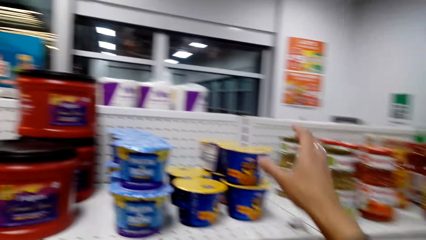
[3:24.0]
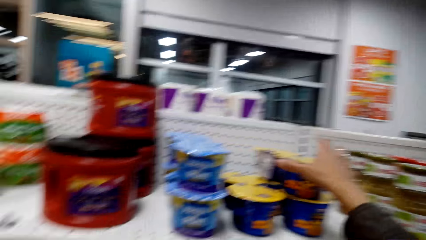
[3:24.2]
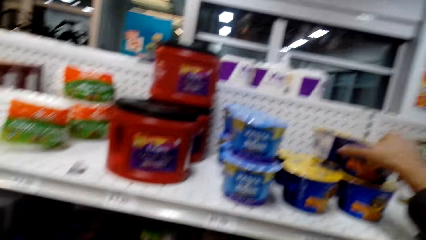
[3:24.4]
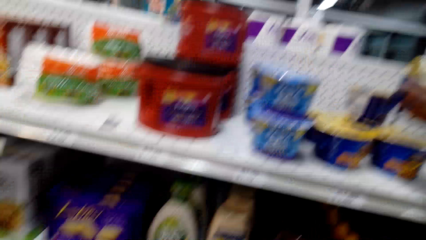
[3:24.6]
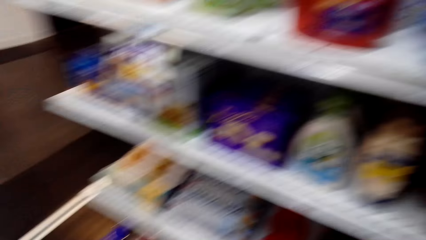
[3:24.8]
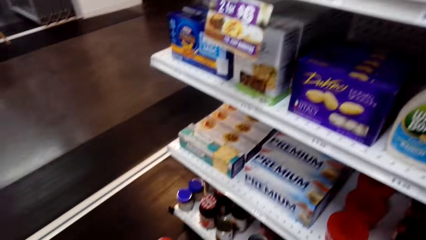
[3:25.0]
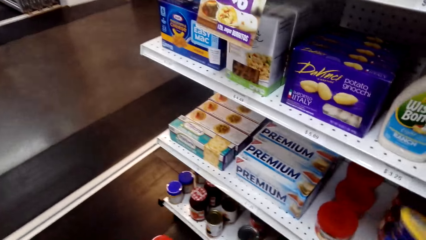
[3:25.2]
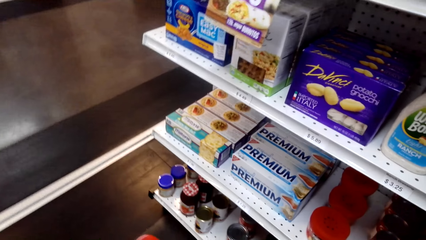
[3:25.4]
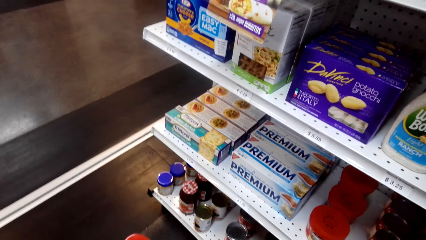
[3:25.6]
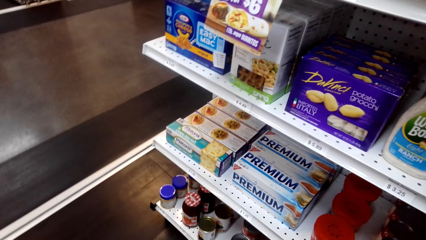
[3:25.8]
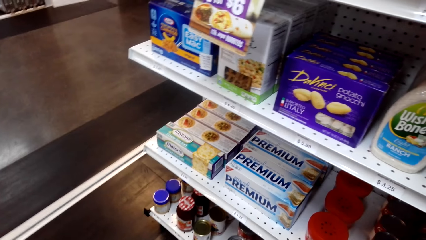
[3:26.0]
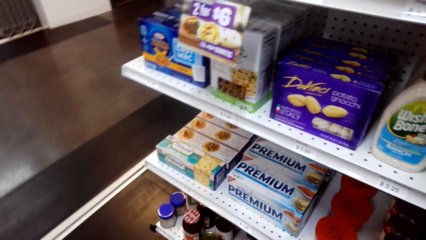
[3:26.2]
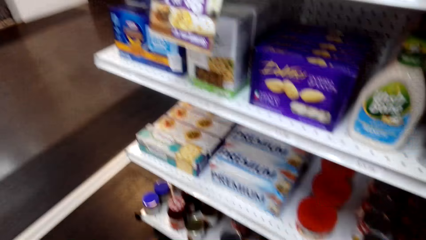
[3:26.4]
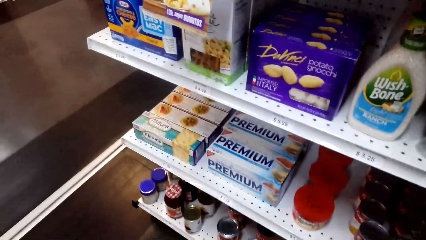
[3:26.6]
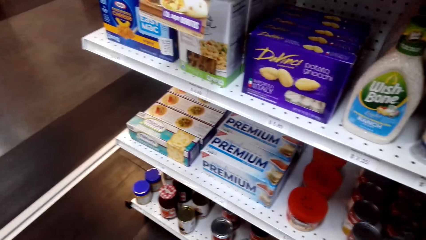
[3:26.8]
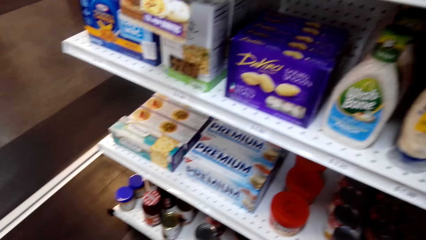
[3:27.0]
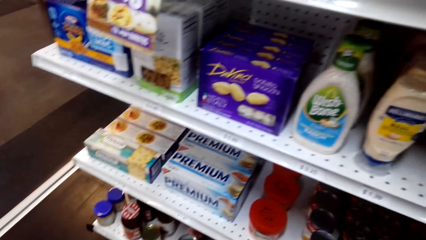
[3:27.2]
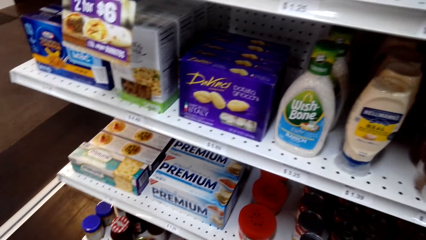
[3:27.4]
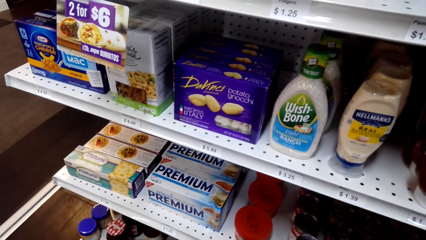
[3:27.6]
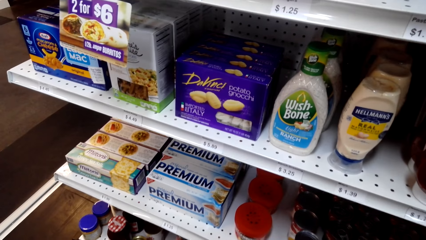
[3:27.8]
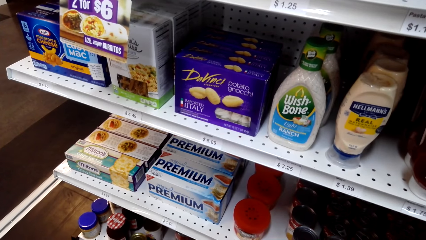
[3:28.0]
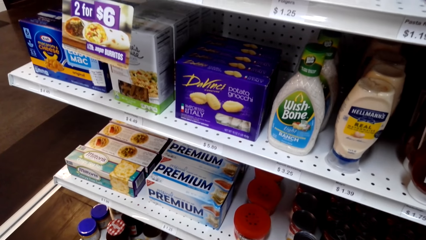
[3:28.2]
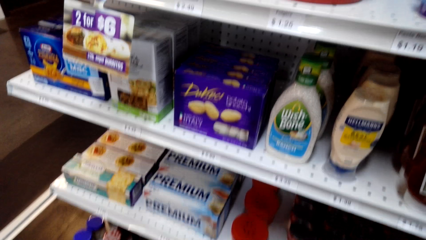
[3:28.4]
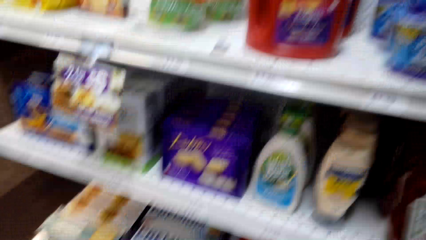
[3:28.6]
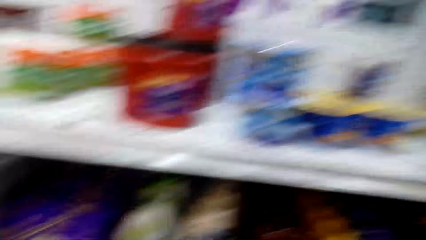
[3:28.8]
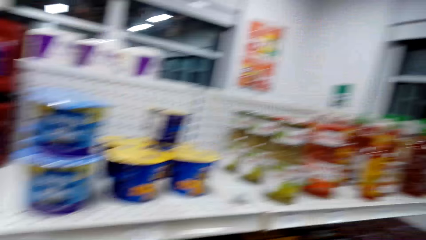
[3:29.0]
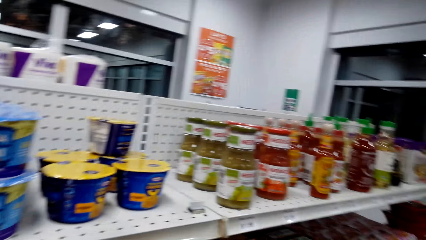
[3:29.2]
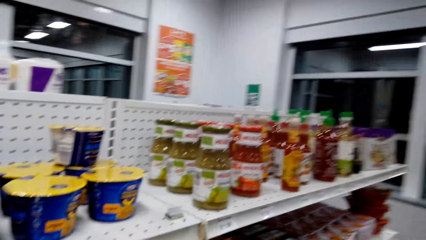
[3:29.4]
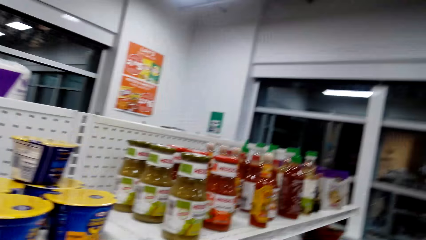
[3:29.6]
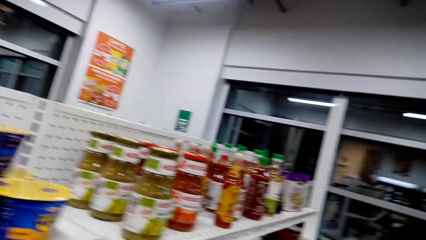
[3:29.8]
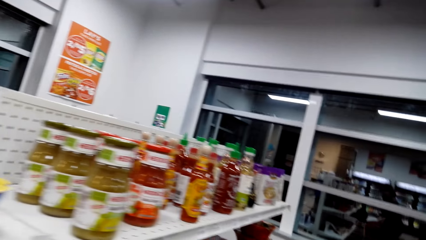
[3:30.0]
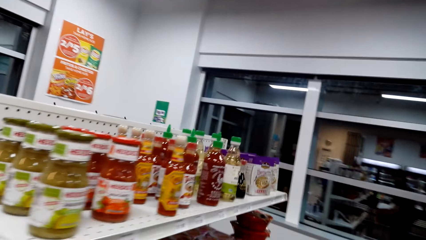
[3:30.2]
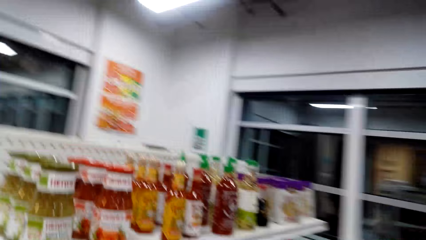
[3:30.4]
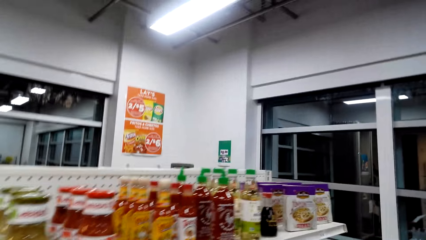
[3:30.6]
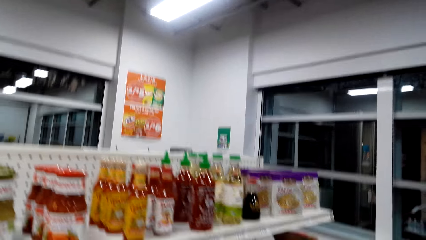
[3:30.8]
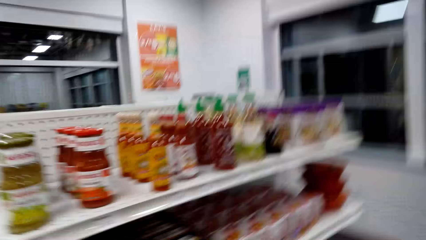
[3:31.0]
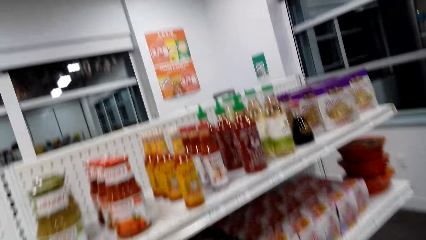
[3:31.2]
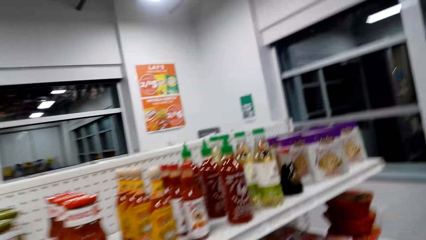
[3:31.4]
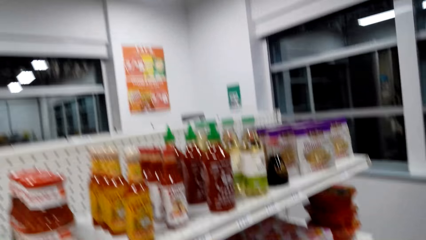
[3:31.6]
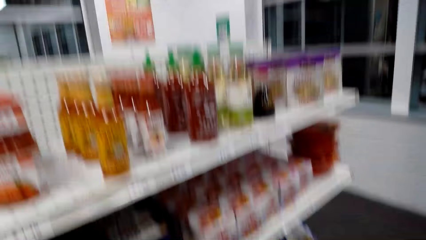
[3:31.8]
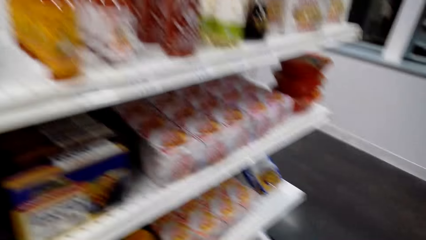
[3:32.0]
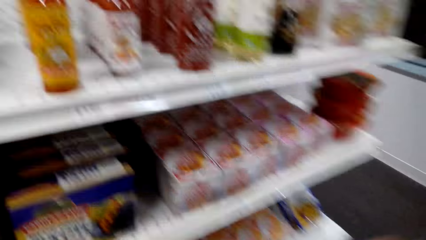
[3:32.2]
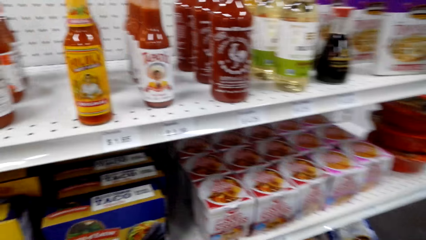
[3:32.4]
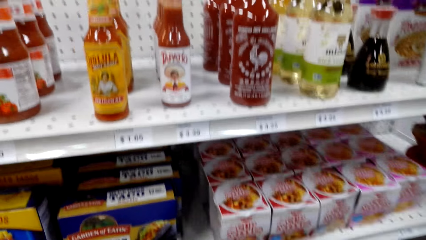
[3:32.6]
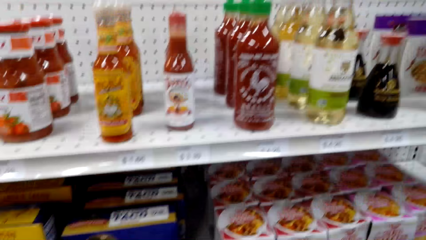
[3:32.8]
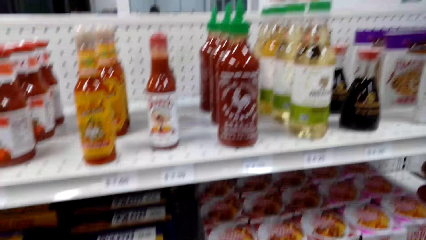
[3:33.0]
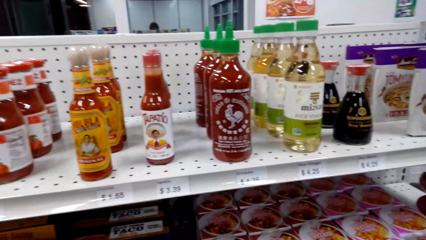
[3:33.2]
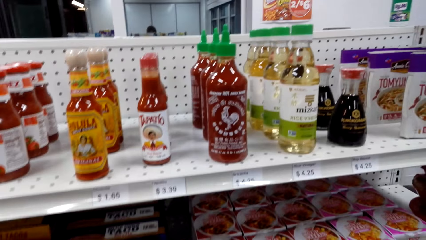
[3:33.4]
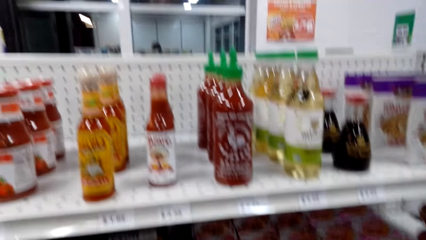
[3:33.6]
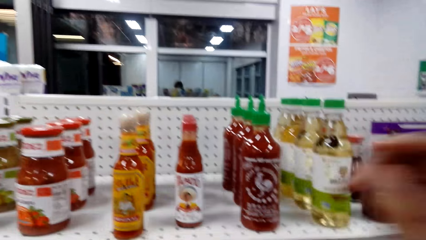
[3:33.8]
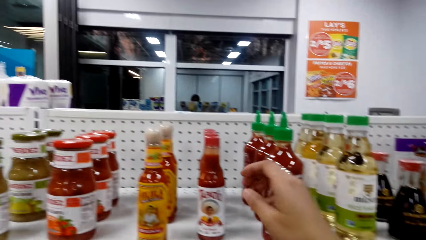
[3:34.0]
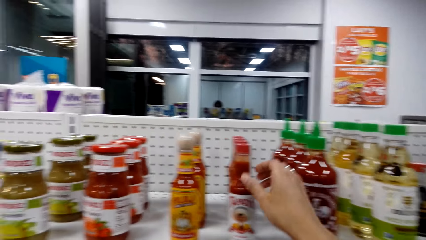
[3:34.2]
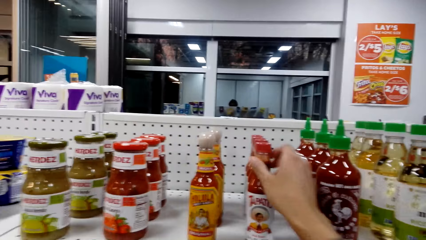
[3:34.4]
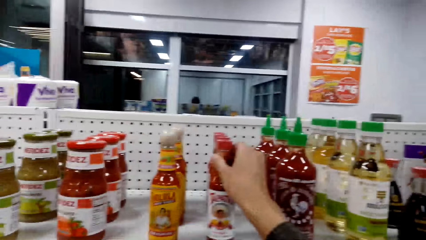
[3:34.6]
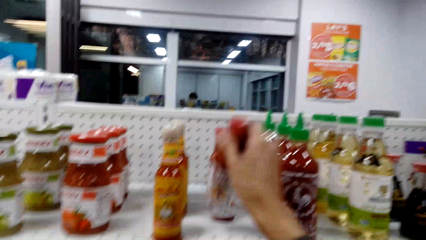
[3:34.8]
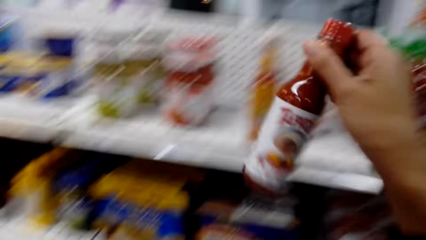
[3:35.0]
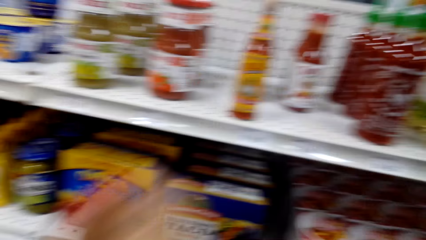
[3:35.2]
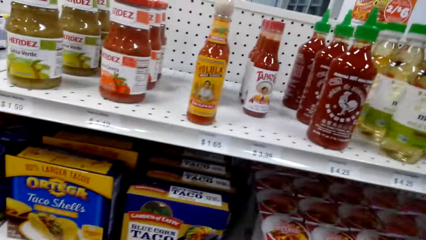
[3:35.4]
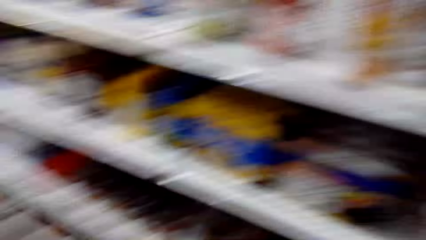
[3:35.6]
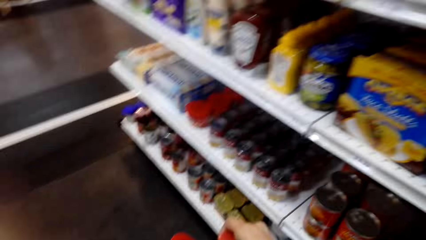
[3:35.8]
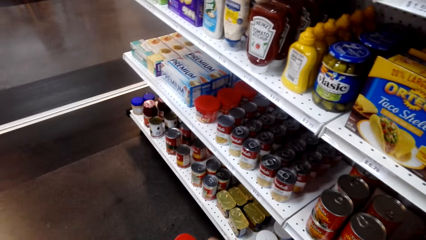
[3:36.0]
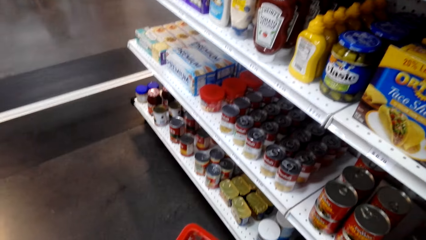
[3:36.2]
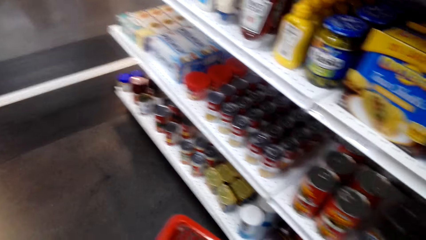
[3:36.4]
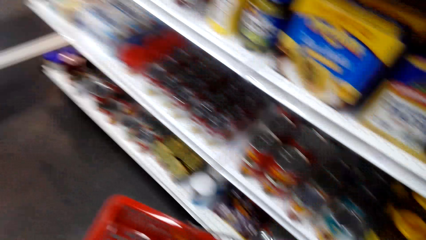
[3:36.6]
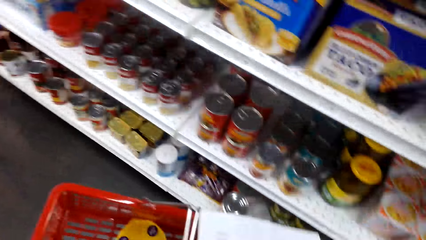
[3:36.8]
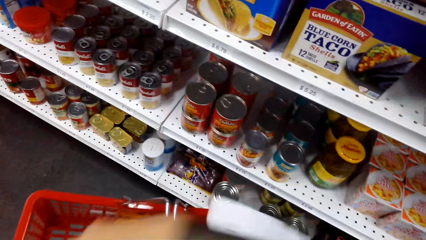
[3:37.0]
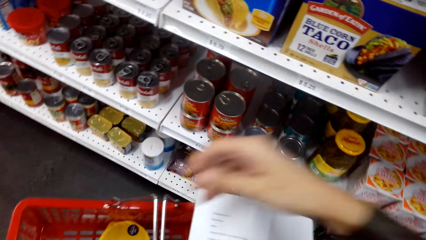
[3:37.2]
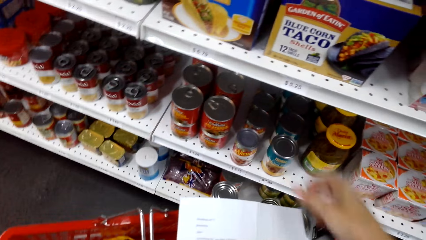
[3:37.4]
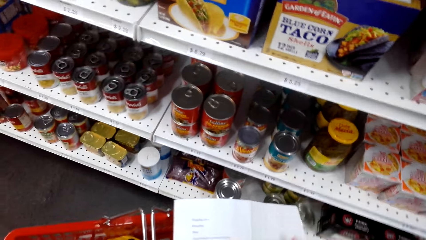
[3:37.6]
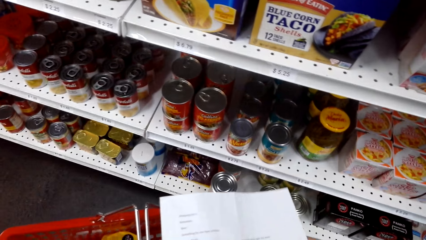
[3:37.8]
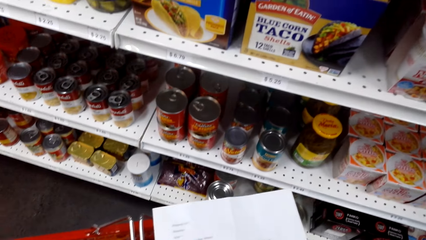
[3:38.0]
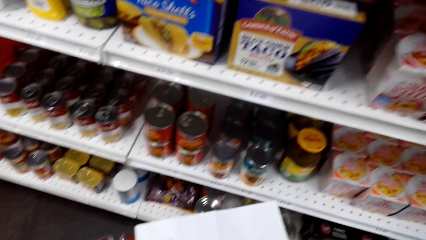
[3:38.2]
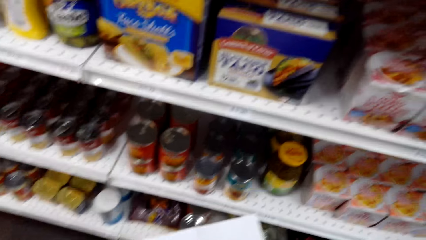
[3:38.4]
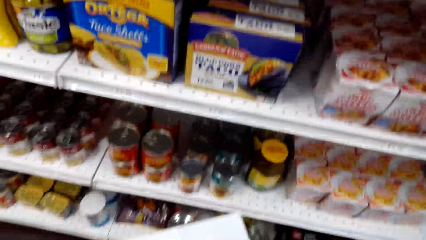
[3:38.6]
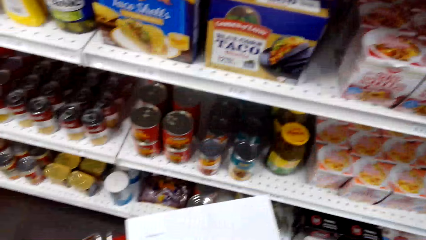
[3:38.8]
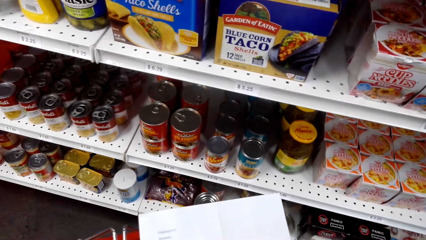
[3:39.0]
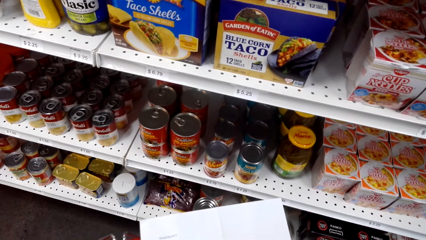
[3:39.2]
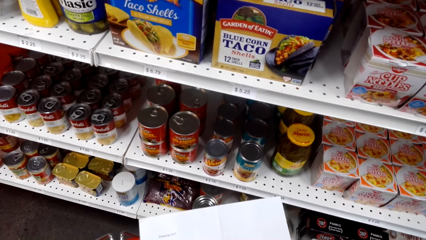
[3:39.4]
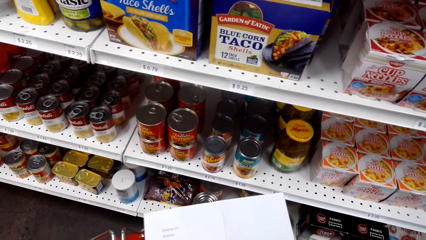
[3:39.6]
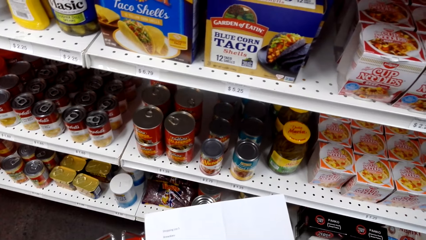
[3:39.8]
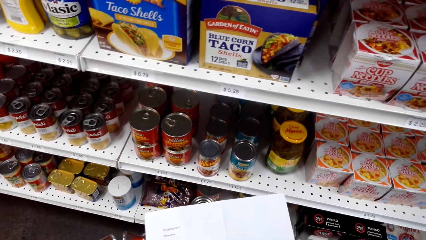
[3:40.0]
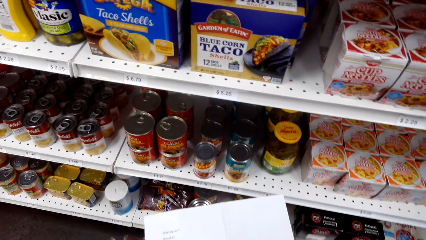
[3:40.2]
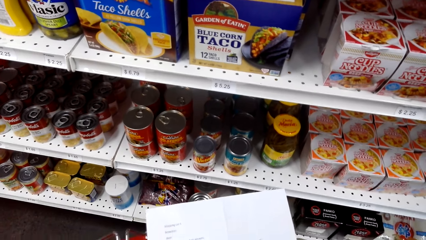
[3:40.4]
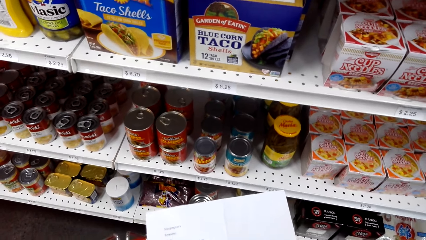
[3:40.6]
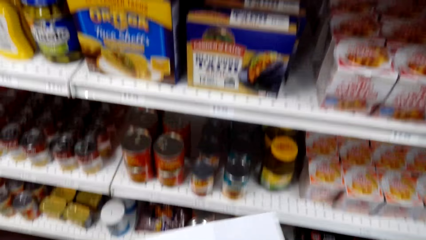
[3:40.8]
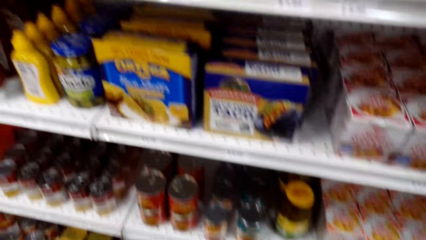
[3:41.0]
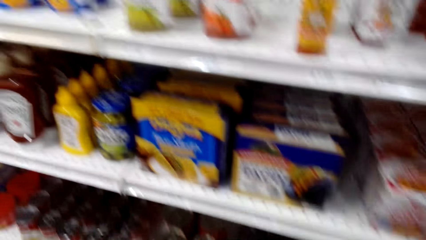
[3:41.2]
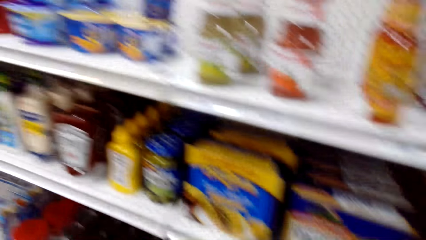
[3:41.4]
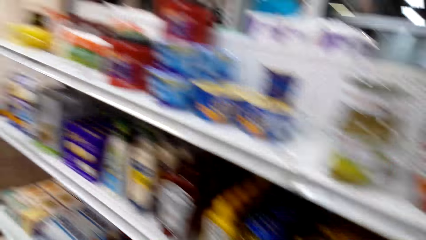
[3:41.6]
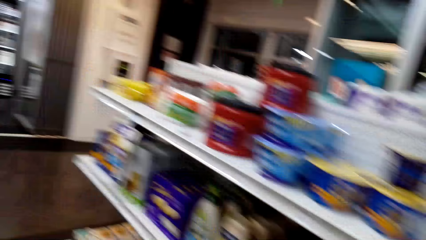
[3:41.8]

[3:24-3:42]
The camera wearer picks up something from the shelf. They place the object in the shopping basket. They look around. They look around the shelf. They pick Salsa Picante Hot Sauce from the shelf. They place the Salsa Picante Hot Sauce in the shopping basket. They look at the shopping list.
